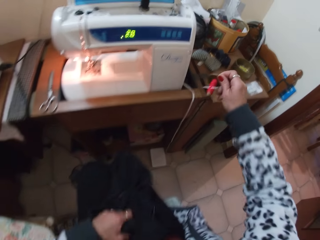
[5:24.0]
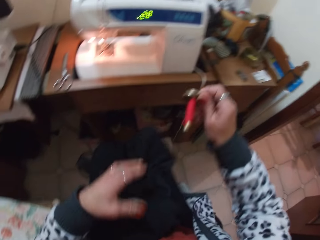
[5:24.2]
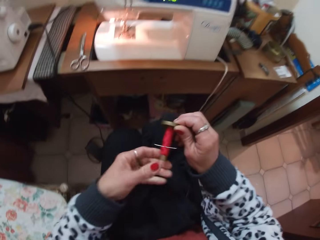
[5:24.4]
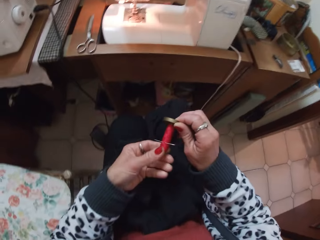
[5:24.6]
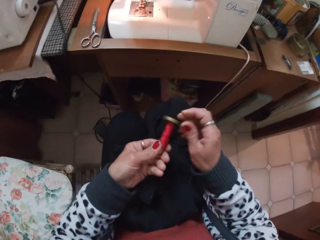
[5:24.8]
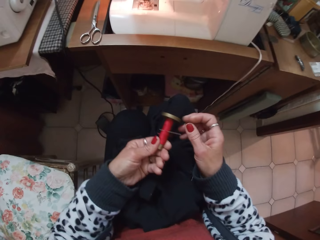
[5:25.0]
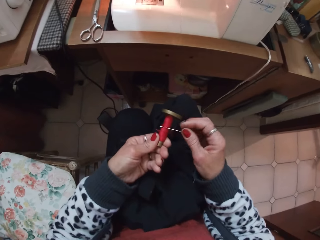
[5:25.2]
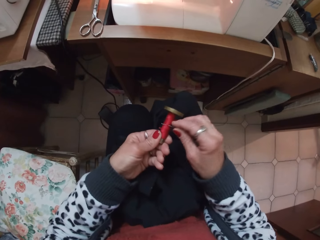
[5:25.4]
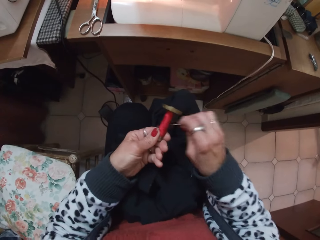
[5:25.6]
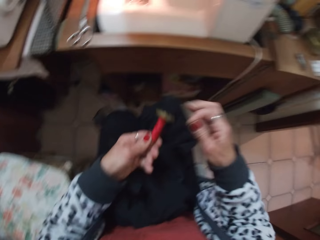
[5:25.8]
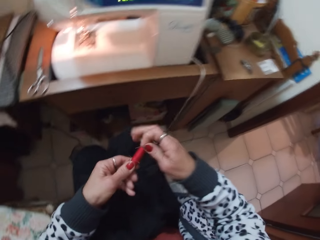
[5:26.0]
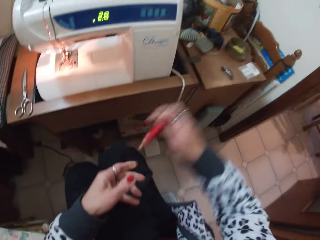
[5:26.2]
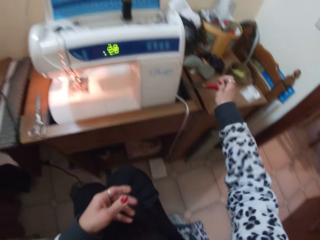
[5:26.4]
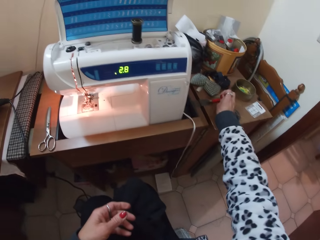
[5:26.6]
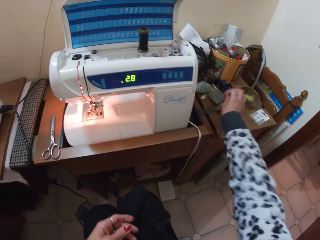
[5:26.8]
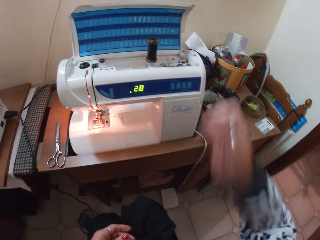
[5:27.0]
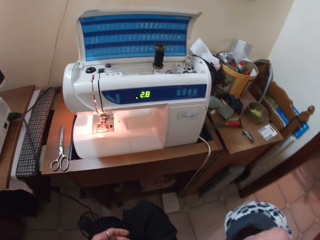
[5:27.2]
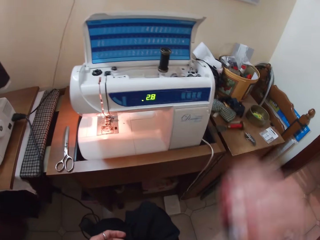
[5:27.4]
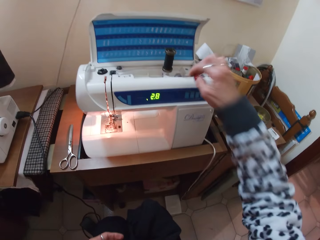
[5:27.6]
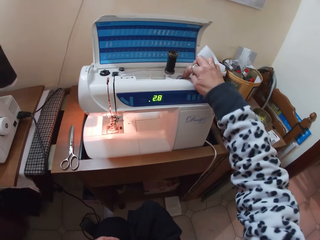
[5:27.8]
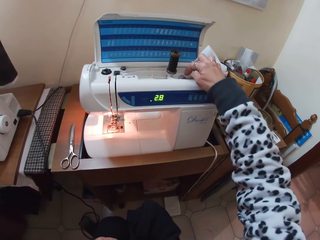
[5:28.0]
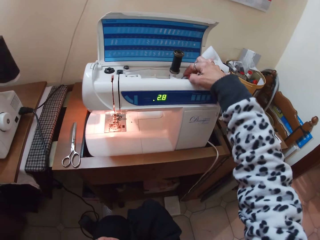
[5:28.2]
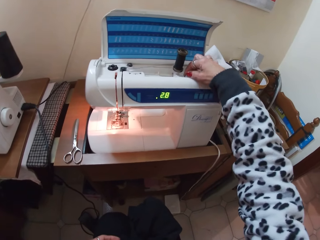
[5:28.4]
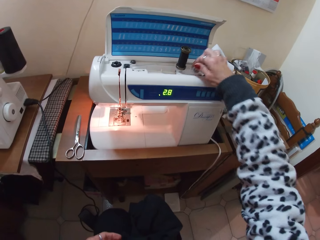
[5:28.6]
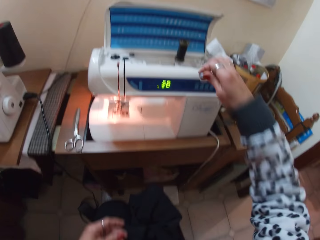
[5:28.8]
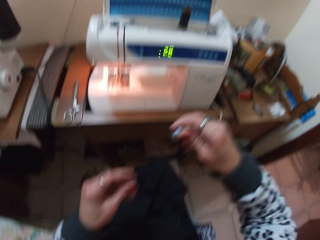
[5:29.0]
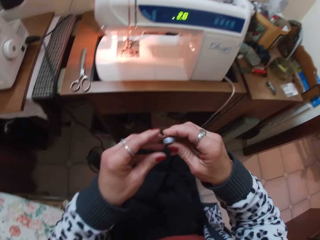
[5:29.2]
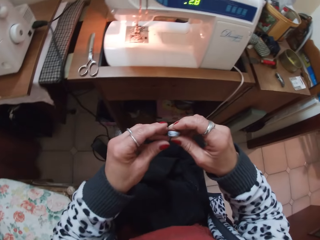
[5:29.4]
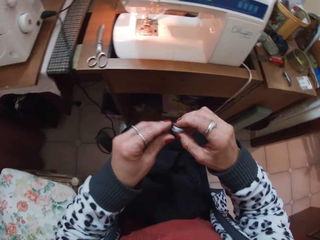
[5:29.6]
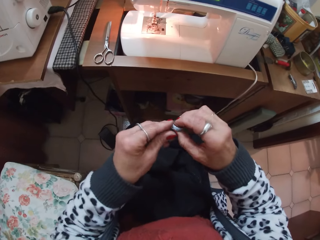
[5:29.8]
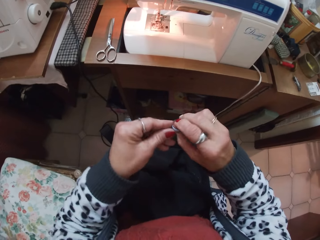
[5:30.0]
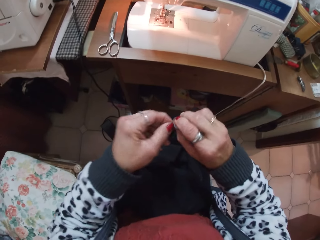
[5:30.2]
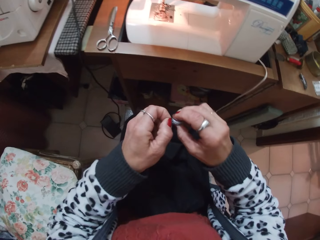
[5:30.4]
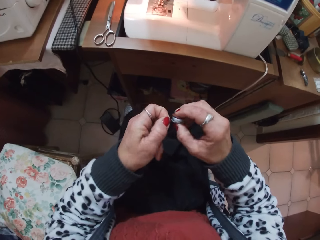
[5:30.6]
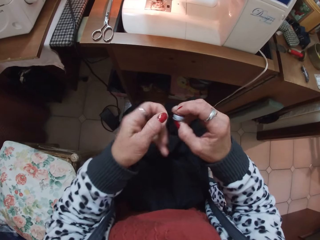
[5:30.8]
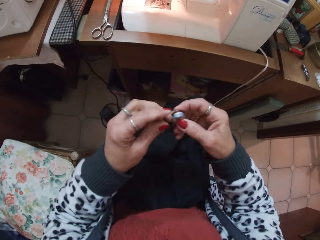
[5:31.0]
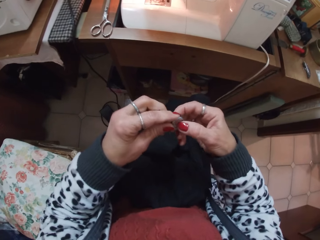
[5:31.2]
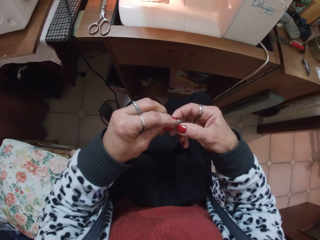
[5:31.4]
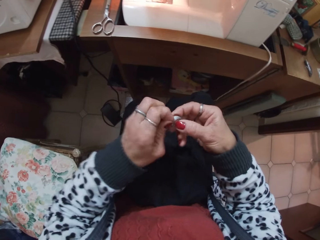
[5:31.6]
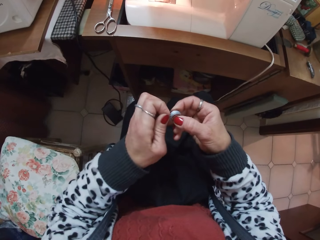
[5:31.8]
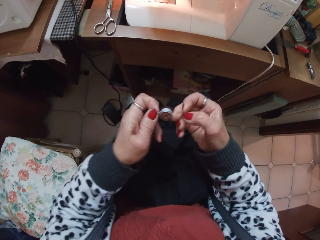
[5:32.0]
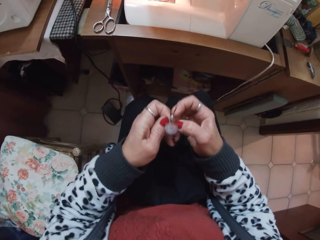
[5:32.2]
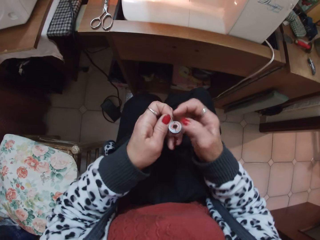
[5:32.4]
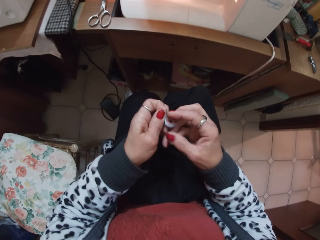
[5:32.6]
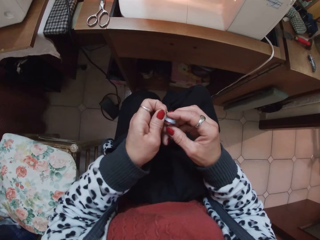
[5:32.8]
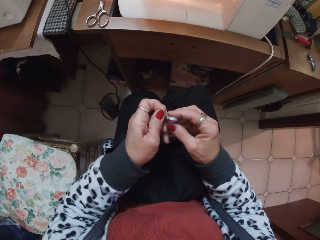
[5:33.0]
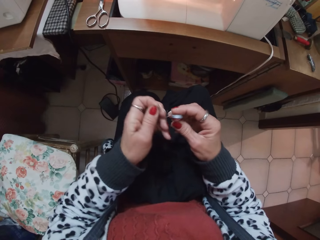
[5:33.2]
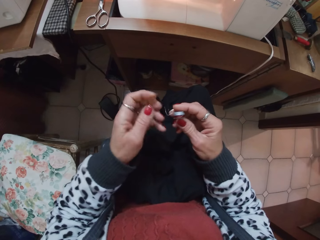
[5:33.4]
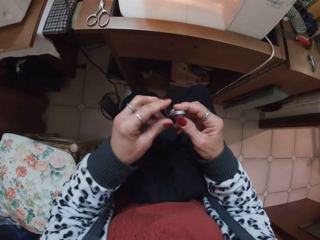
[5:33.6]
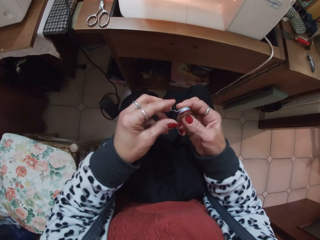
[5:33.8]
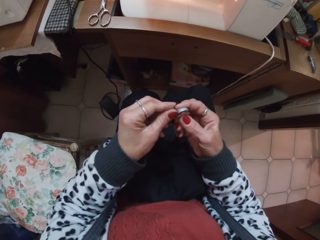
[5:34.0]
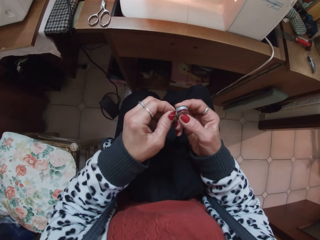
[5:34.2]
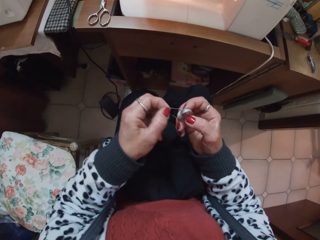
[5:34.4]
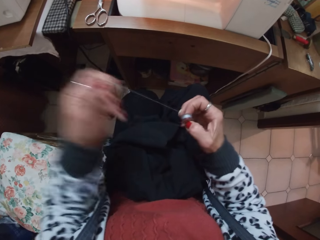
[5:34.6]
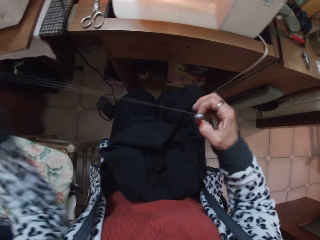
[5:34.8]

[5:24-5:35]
The camera wearer picks up a thread. They hold a sewing thread holder. They pull a needle from the thread. They hold the sewing thread holder. They drop the sewing thread on the sewing table. They pick up a bobbin case from the sewing machine. They pick up thread from the bobbin case. They hold a sewing thread.

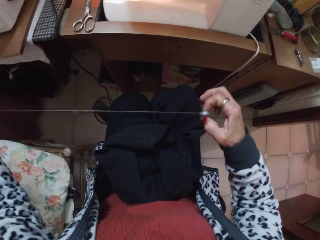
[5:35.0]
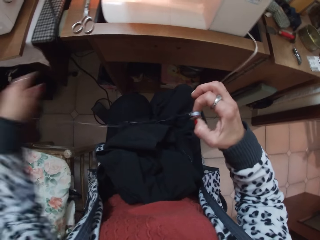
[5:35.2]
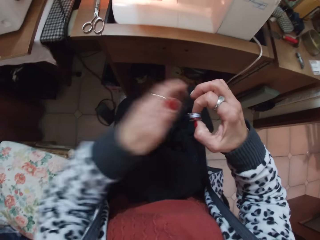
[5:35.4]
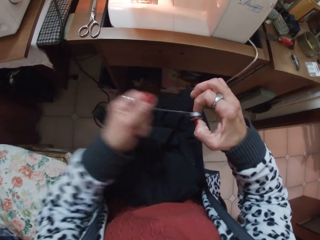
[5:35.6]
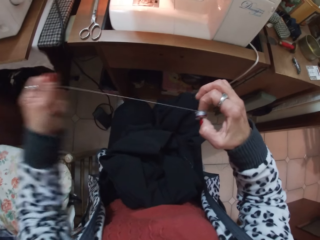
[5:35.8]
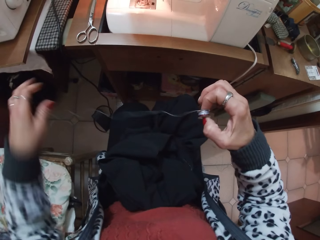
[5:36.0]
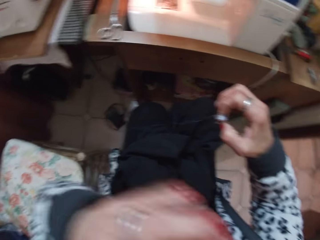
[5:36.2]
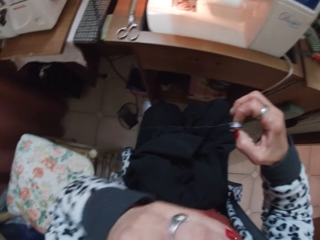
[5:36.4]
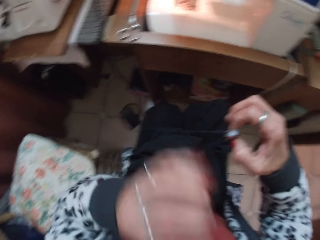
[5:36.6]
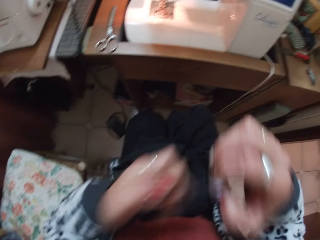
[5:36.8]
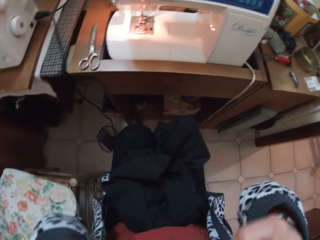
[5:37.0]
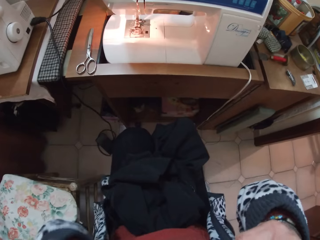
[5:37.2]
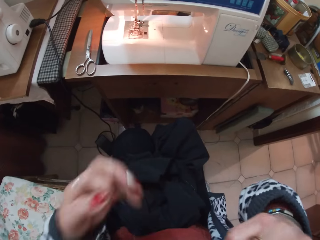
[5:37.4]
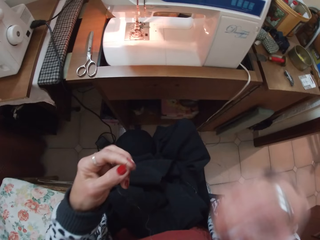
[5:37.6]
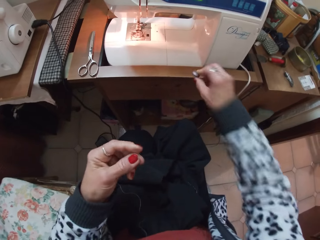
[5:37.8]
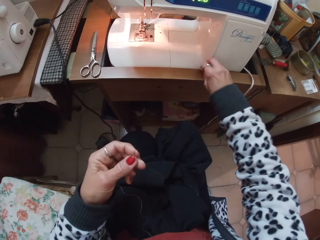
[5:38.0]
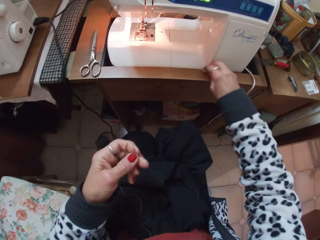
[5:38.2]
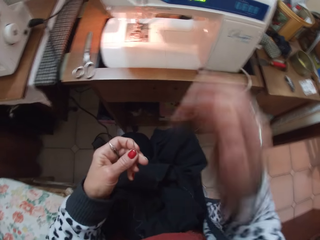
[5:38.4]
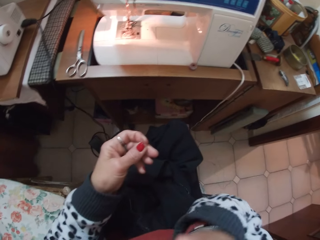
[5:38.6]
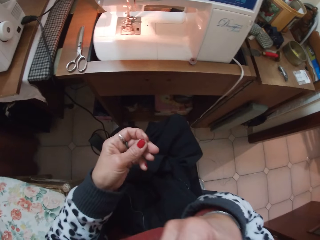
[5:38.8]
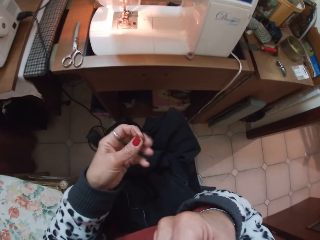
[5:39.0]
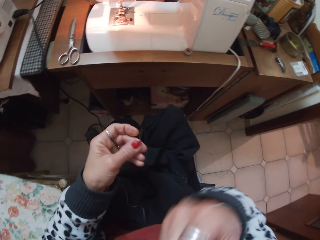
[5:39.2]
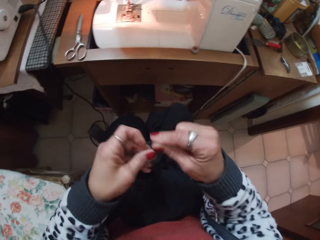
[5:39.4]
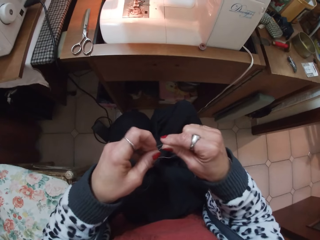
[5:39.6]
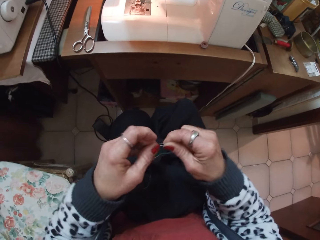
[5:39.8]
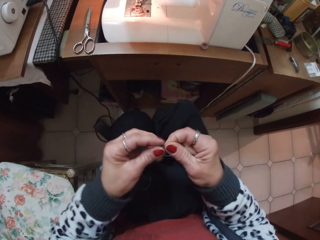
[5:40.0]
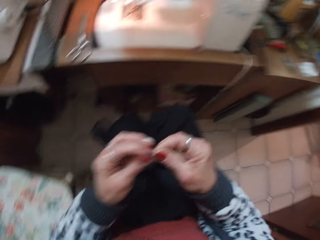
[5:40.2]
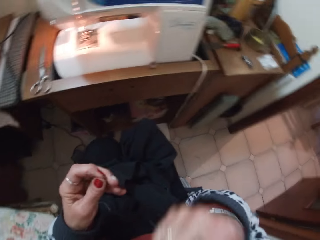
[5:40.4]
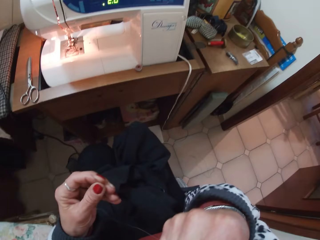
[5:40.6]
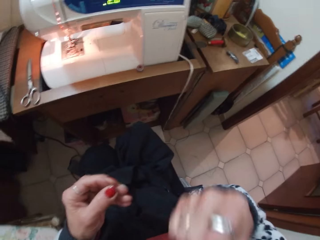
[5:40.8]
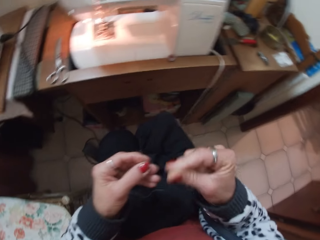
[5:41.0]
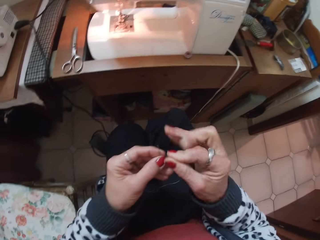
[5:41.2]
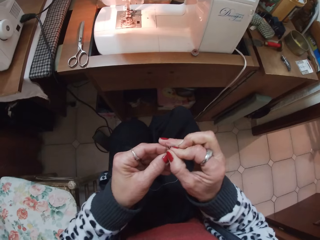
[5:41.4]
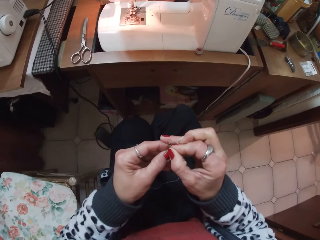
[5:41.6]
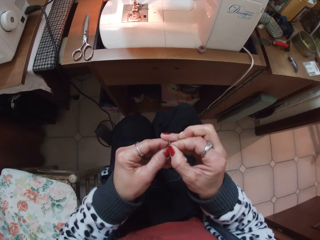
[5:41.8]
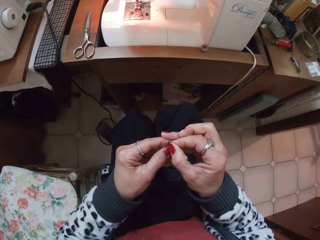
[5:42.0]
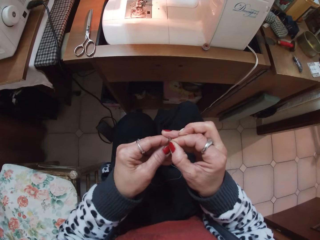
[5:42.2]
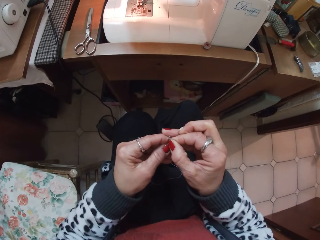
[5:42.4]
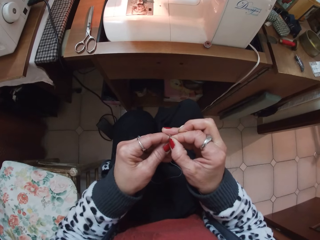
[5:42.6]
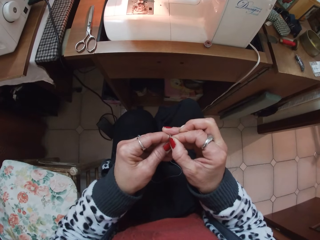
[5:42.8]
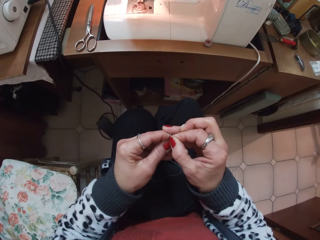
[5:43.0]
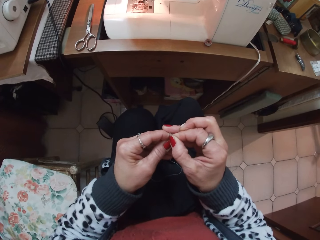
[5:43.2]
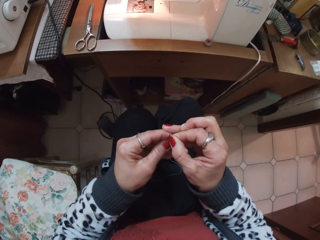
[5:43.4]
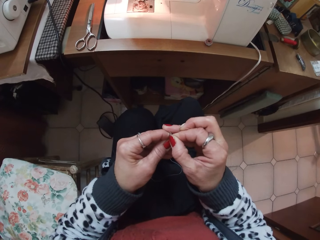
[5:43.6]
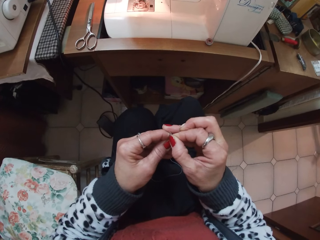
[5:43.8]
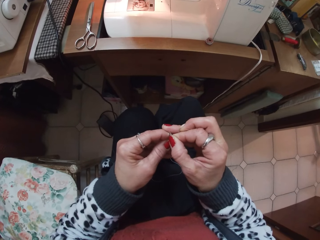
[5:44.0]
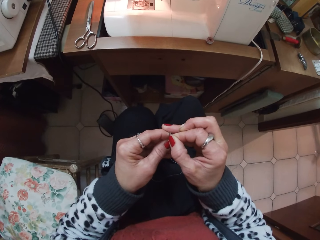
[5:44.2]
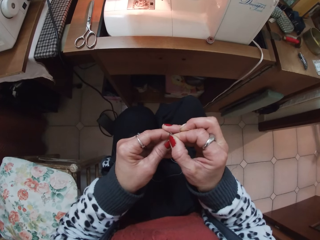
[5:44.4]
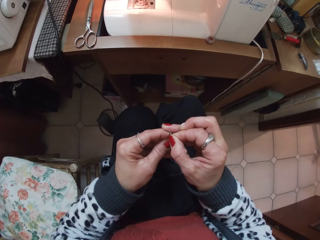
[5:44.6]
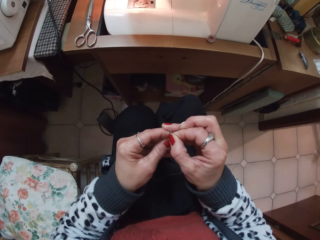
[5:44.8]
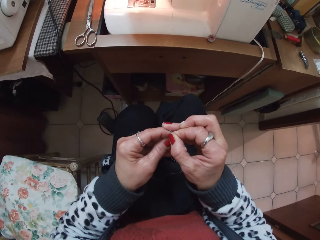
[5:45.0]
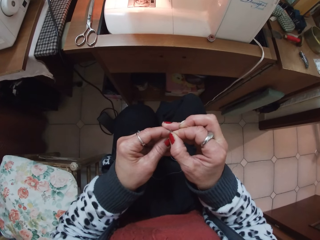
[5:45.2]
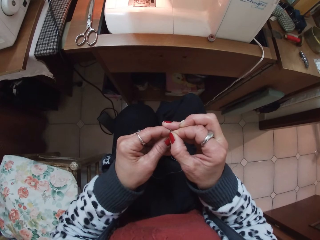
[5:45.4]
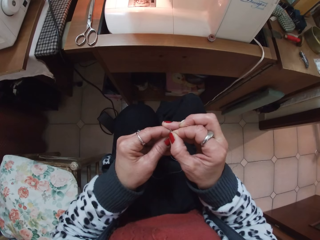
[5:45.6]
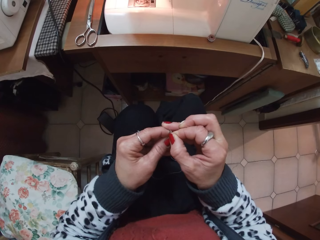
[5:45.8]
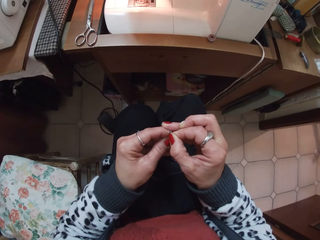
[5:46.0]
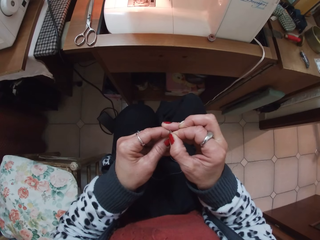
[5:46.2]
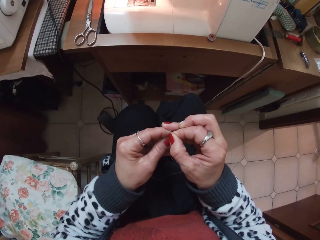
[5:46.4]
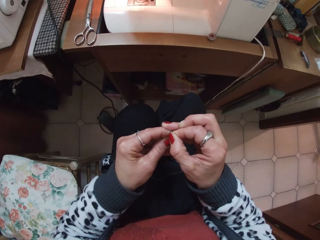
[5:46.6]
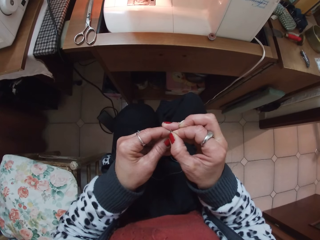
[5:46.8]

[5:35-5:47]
The camera wearer unfolds the sewing thread in the bobbin case. They adjust the sewing thread. They bite the sewing thread. They put the bobbin case on the table. They hold a needle. They hold the sewing thread. They put the sewing thread in a mouth. They hold the needle. They put the sewing thread through the needle.
